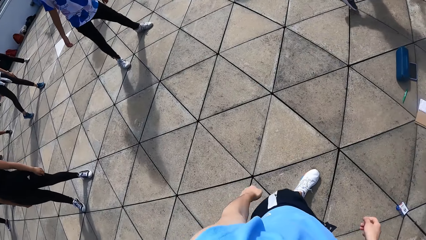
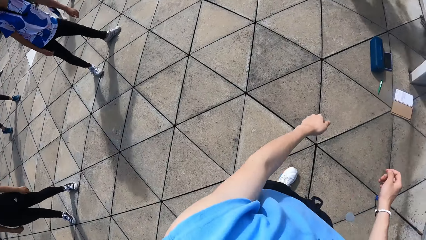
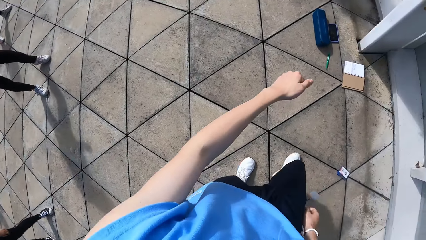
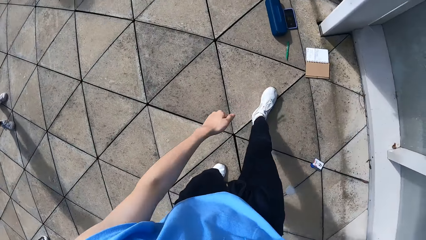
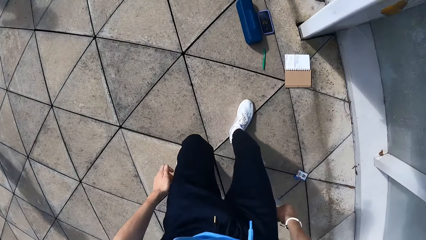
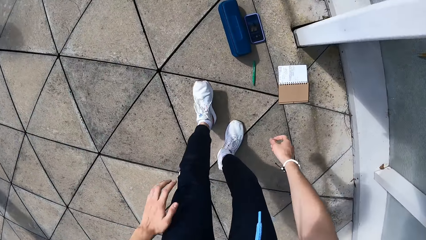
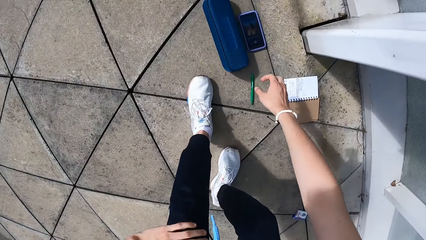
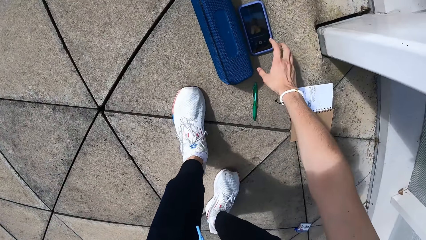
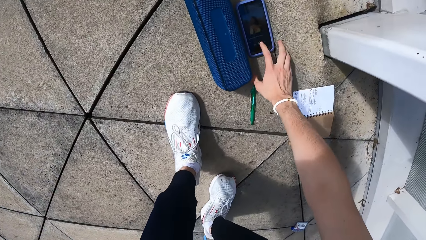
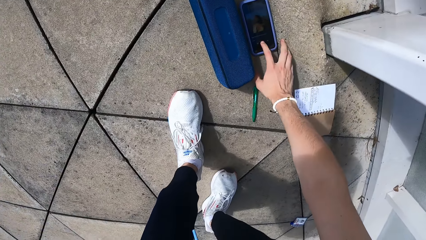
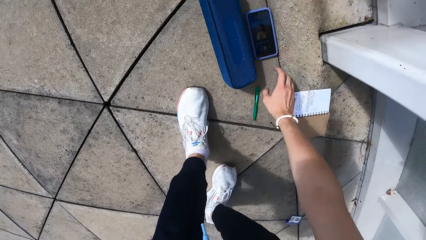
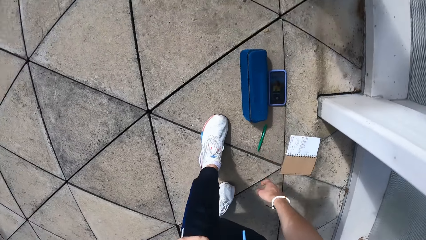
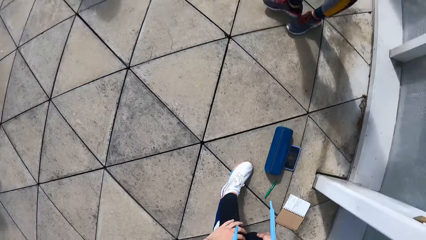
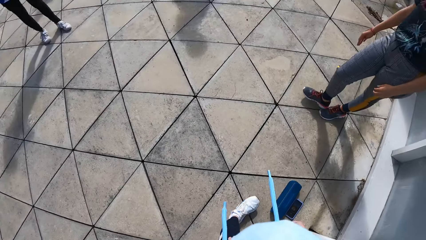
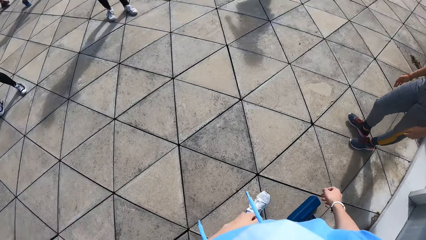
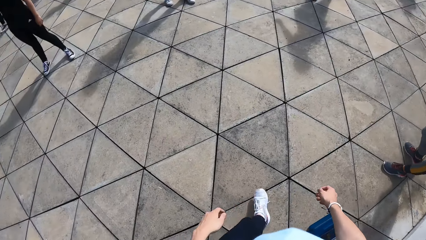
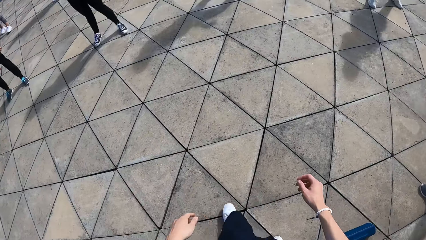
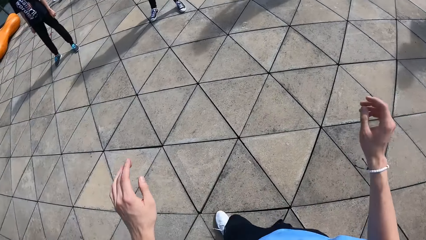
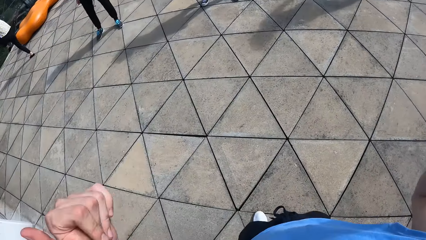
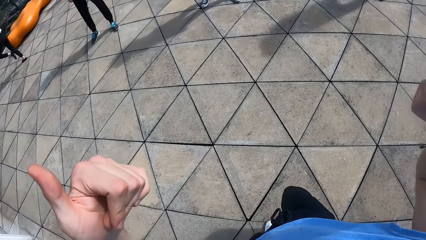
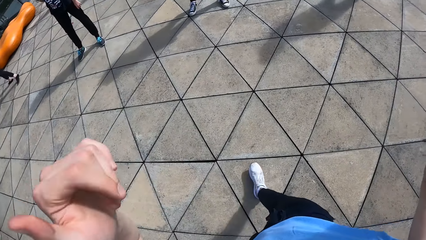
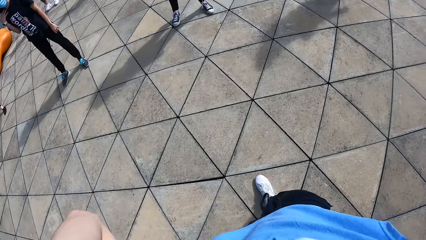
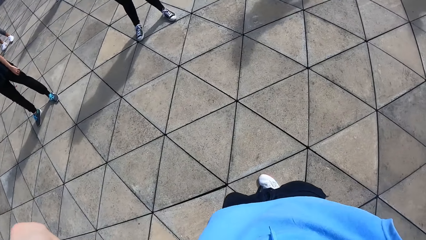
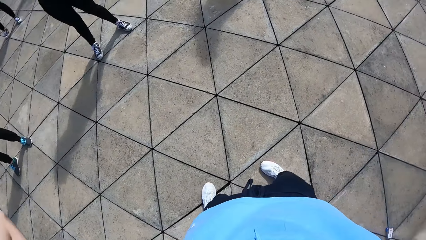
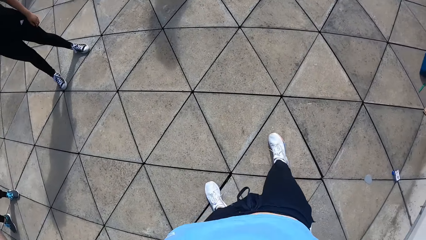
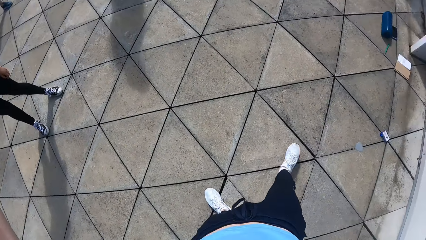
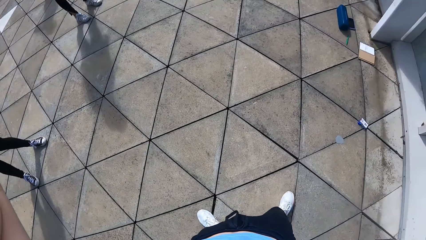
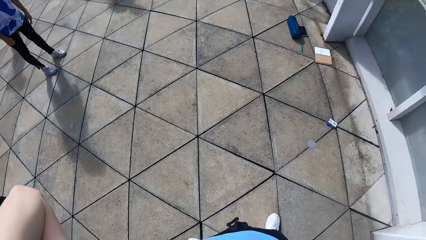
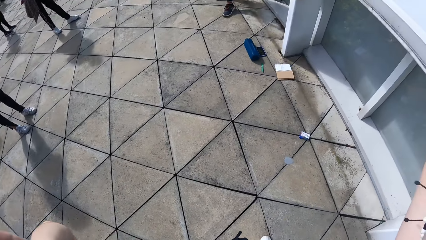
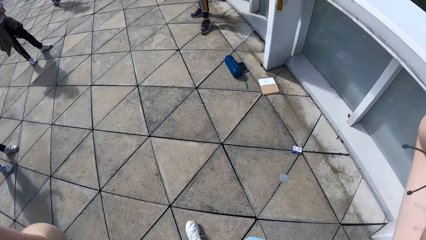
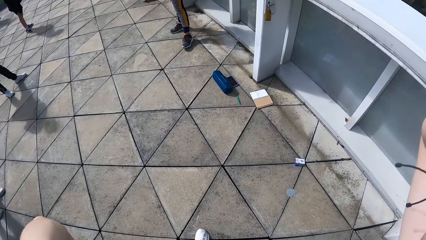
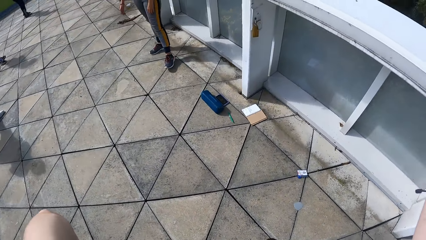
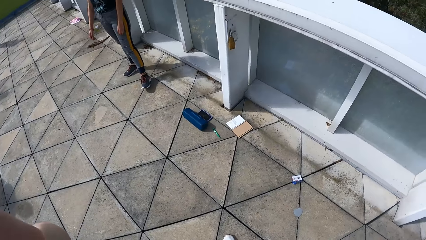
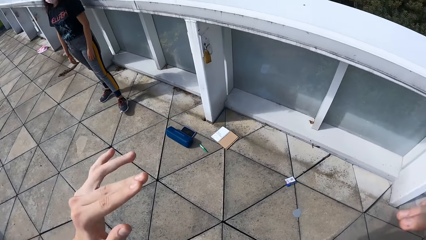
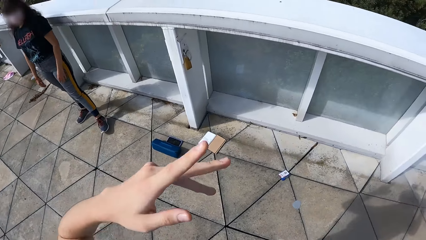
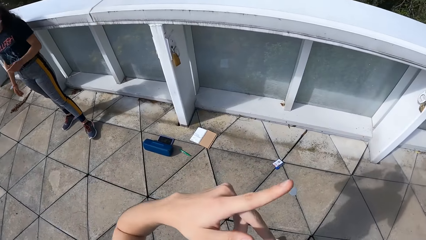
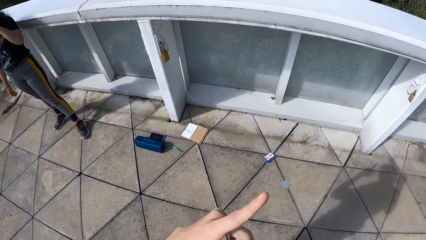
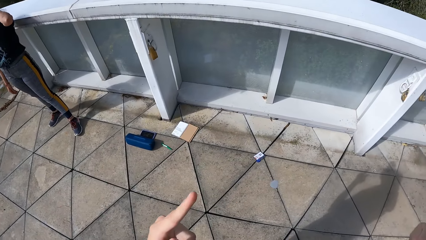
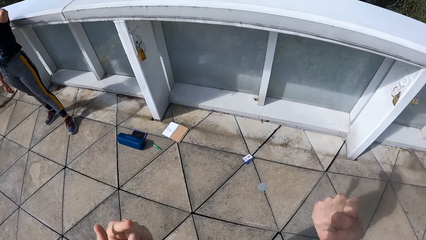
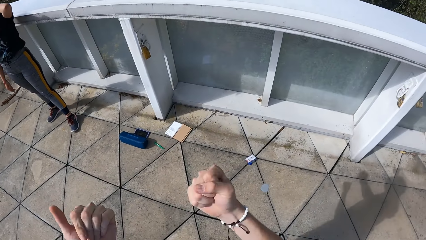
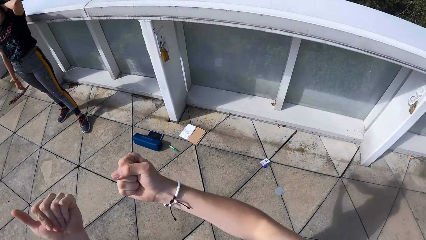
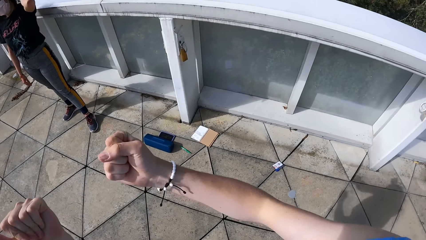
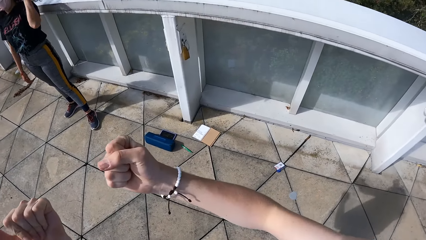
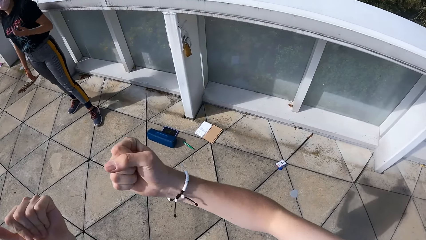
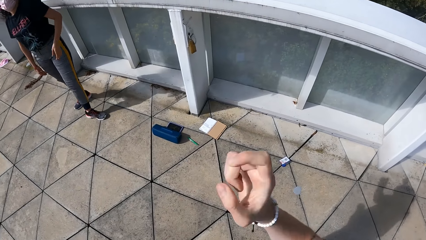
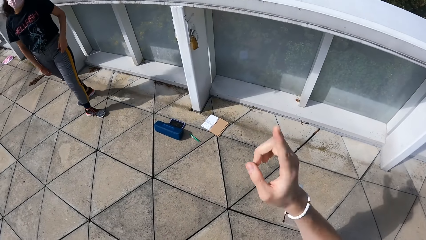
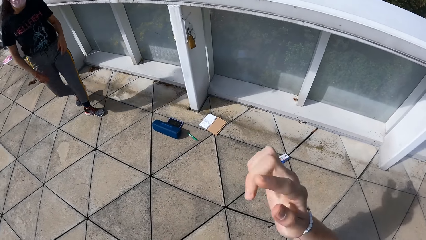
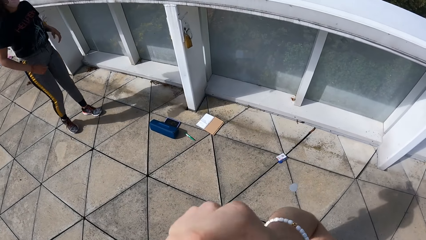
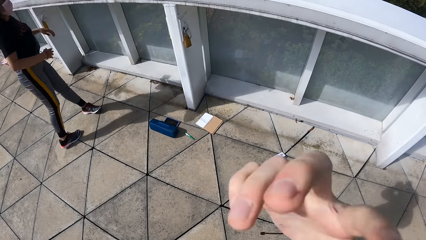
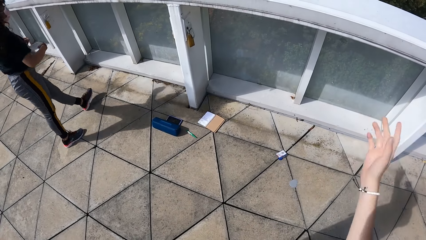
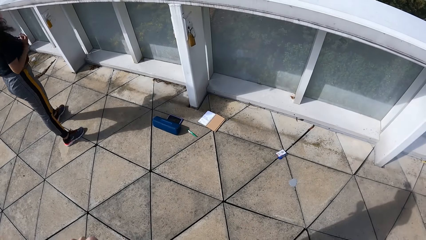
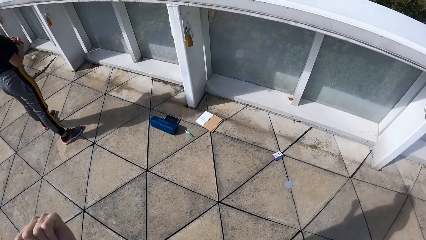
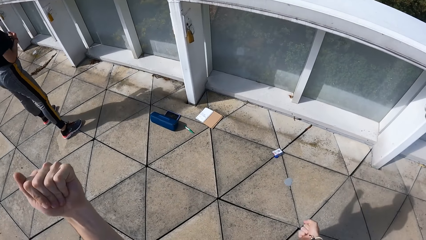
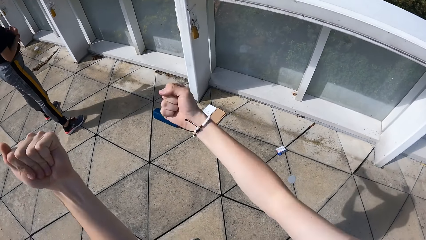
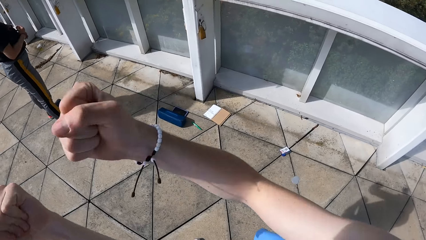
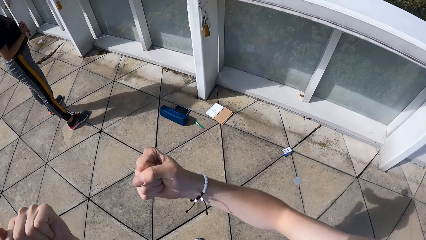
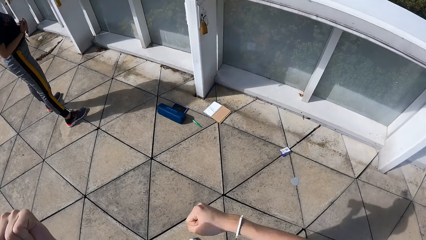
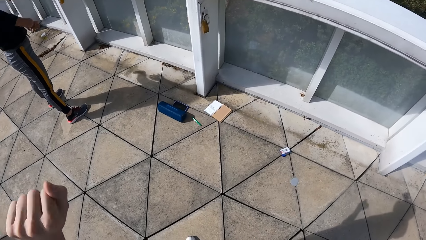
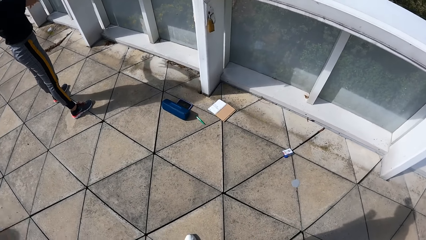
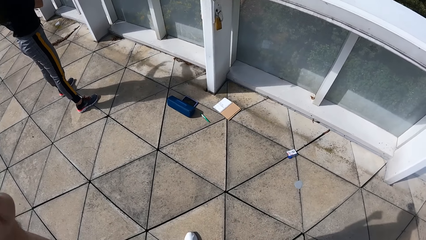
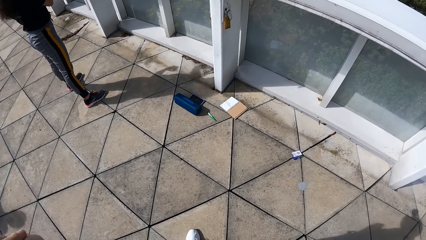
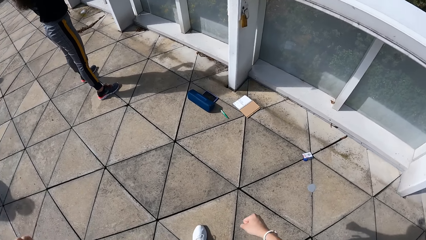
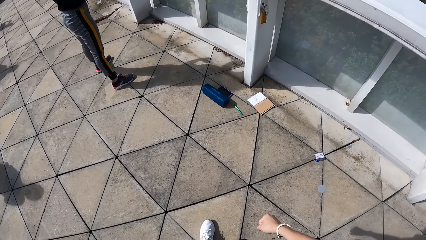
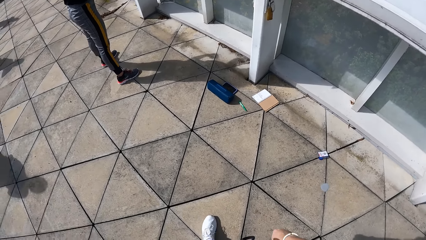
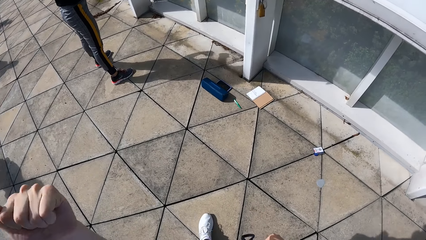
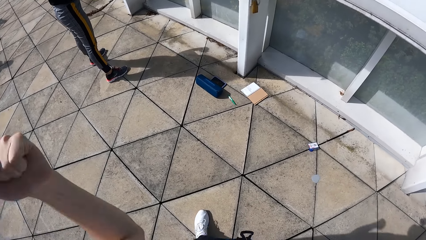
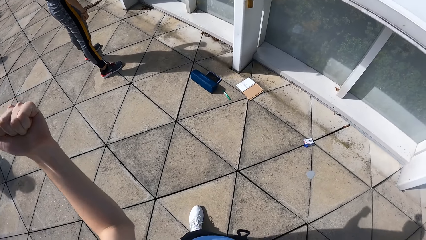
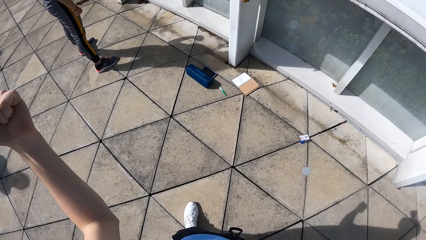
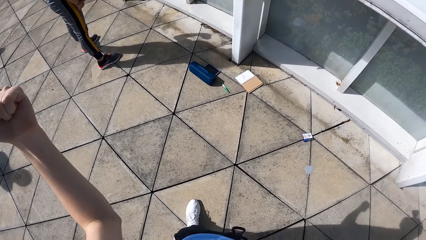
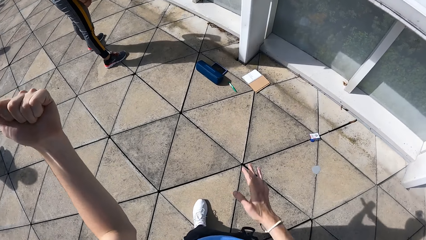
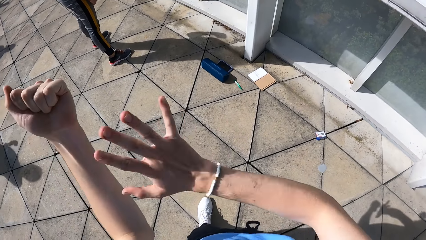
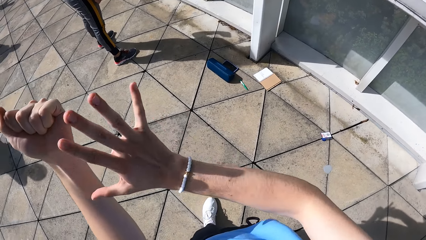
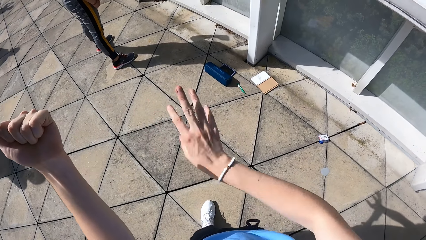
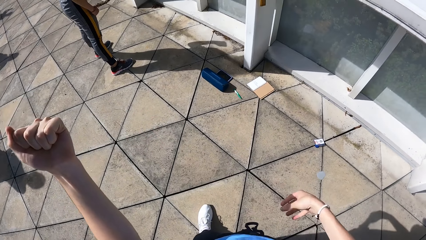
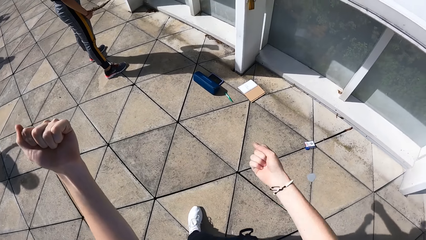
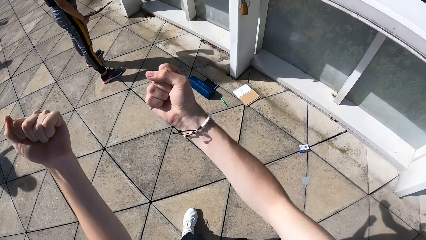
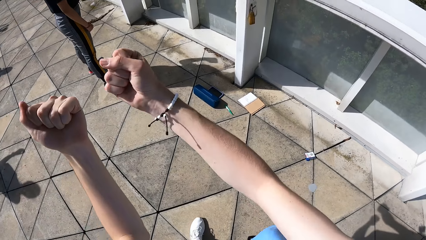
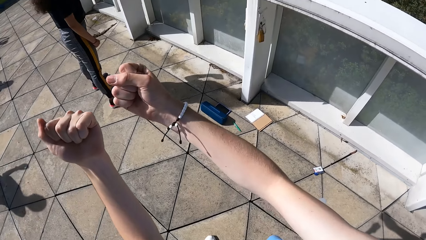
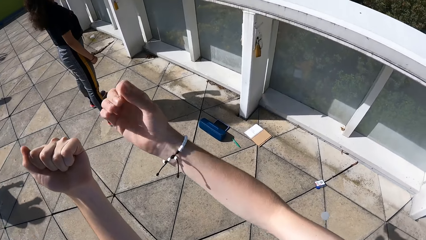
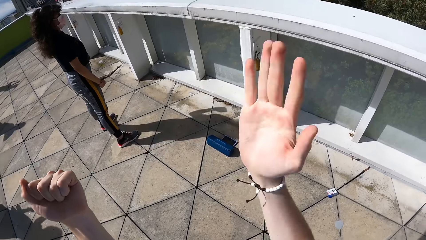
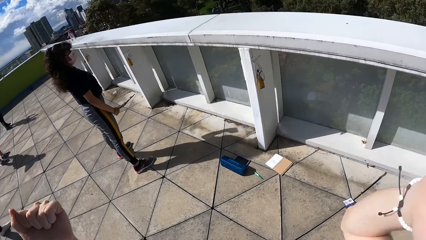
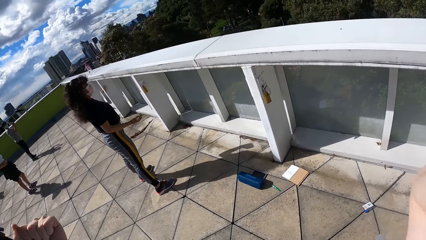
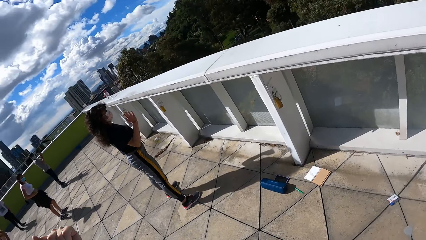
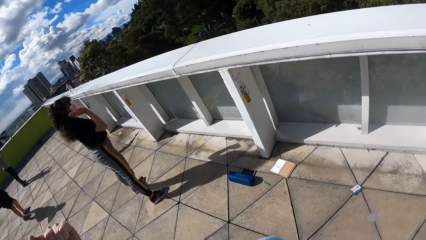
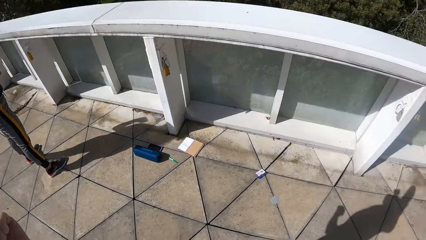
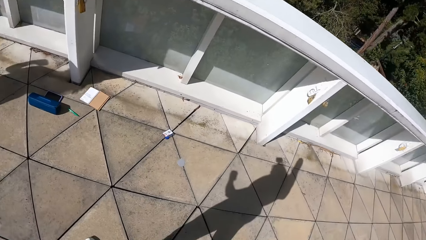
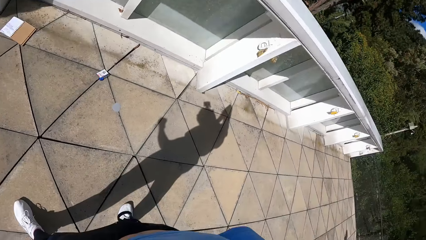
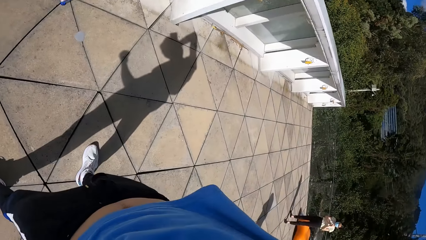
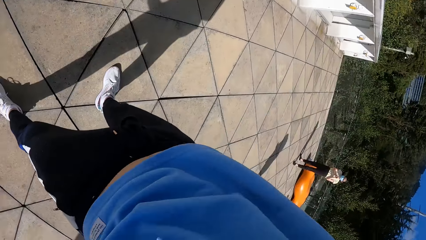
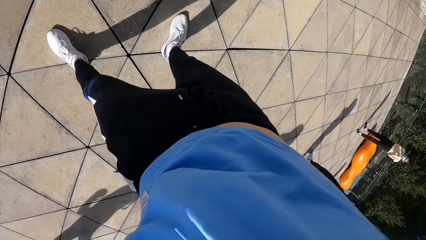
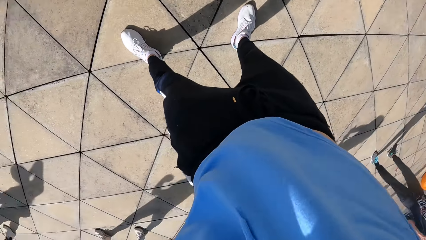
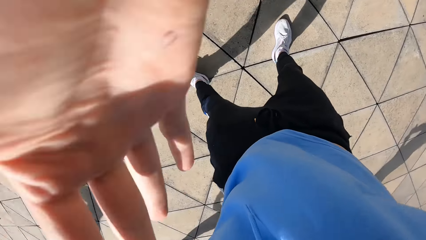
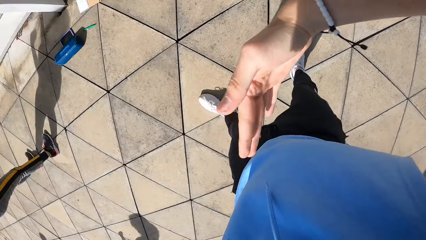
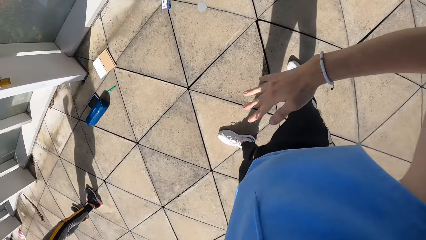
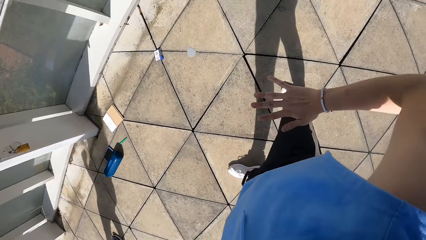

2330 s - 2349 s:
The camera wearer walks towards the phone and squats. He touches the phone on the ground with his right hand. He stands, walks at the compound, moves the hands and dances. A lady turns around. The lady moves the hands.
